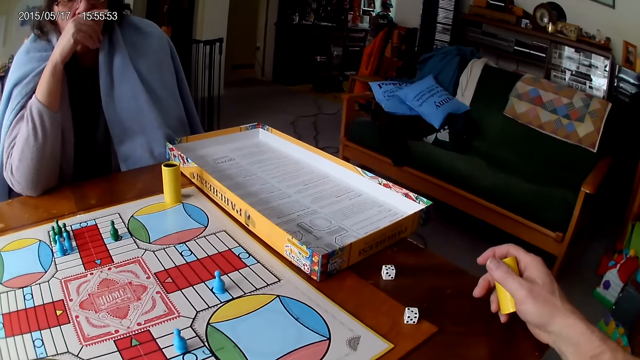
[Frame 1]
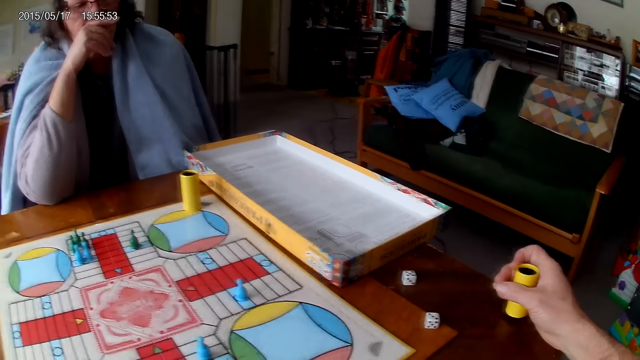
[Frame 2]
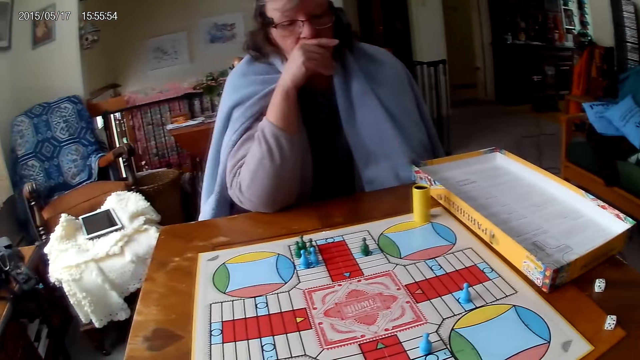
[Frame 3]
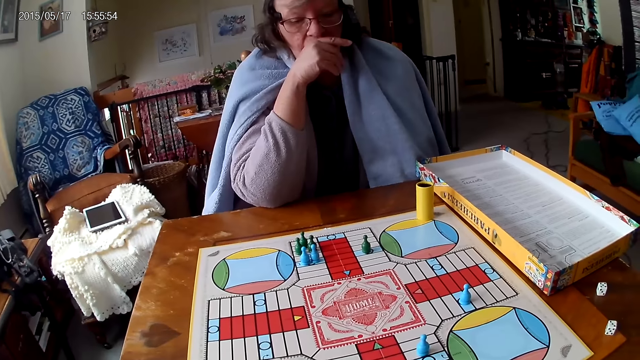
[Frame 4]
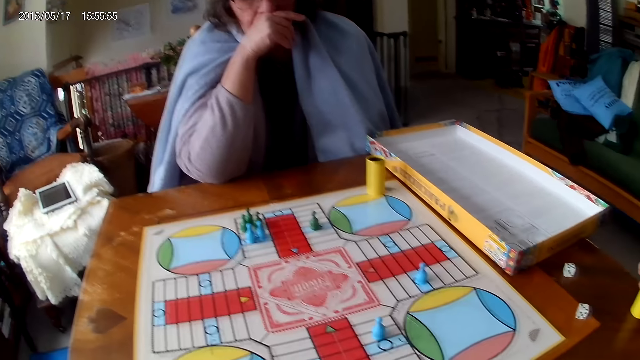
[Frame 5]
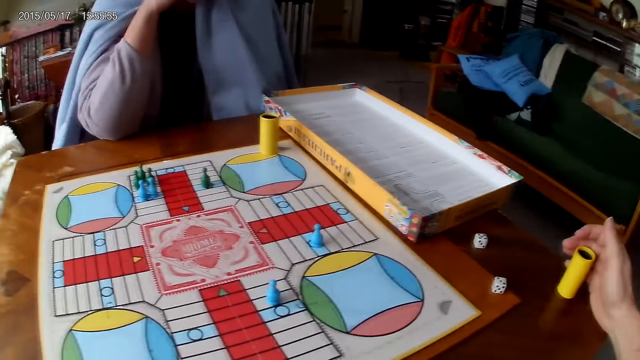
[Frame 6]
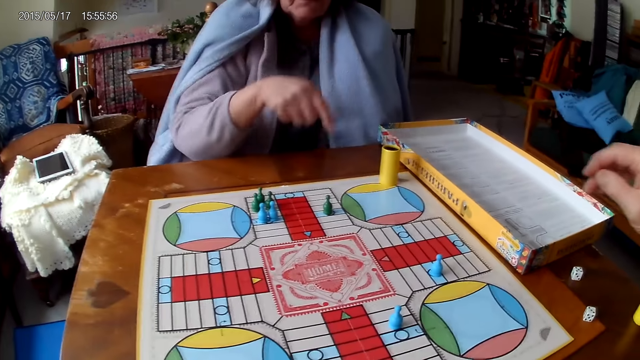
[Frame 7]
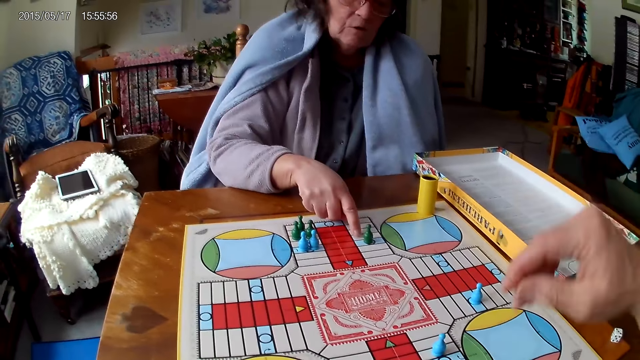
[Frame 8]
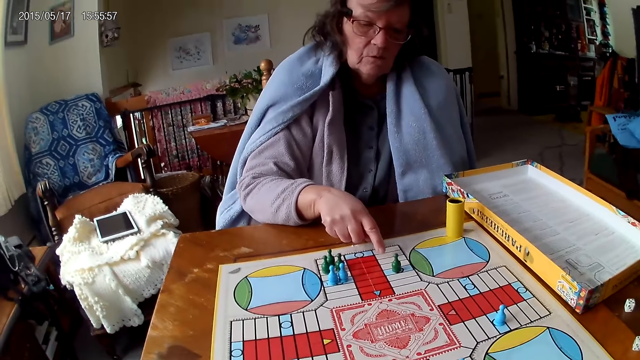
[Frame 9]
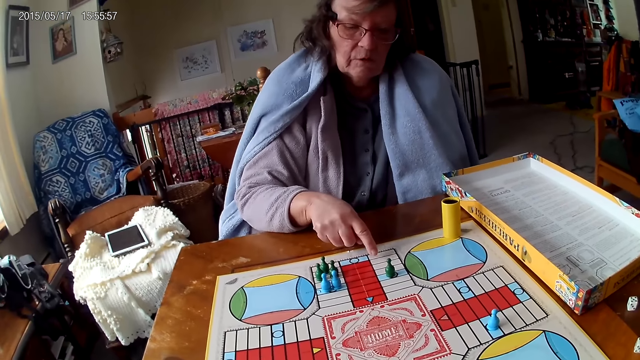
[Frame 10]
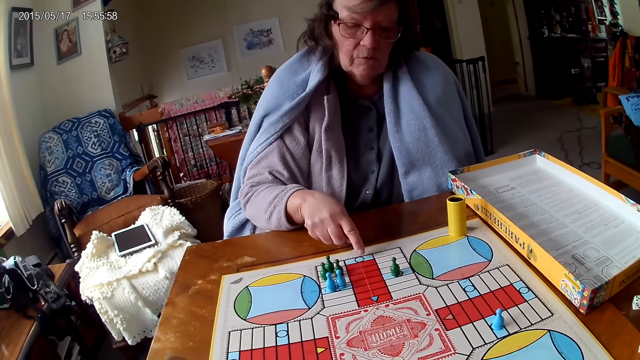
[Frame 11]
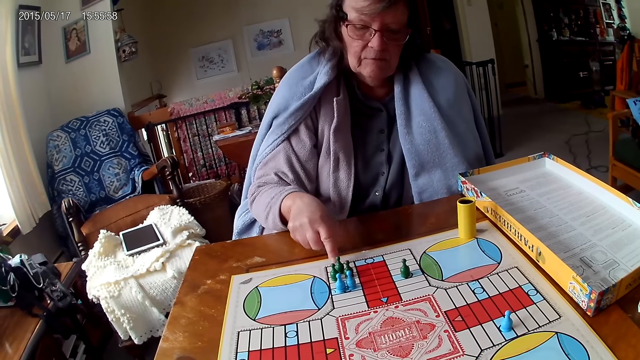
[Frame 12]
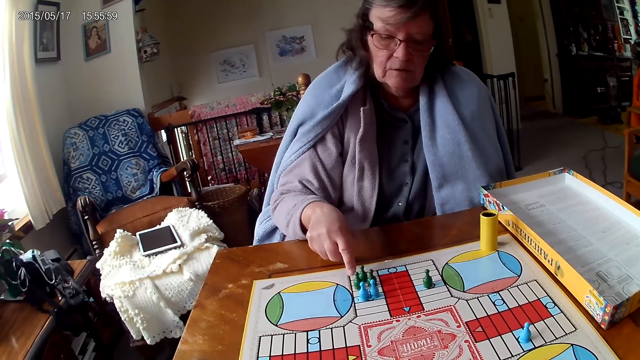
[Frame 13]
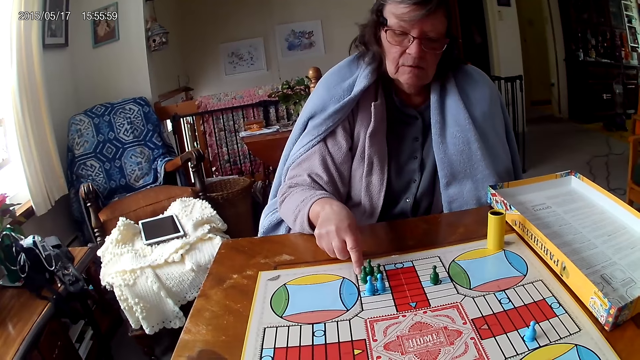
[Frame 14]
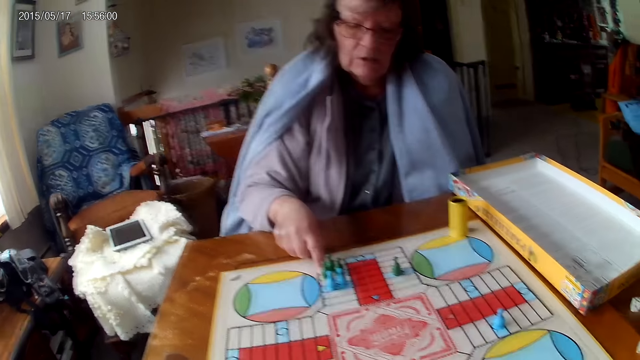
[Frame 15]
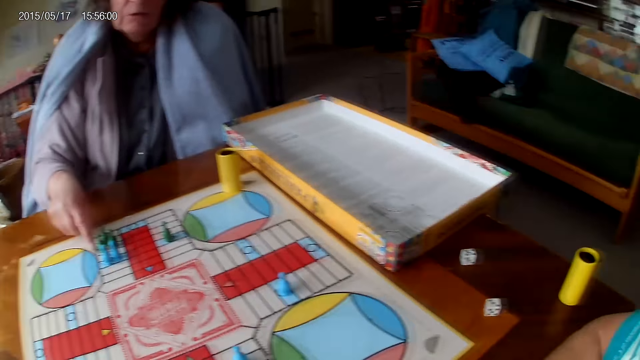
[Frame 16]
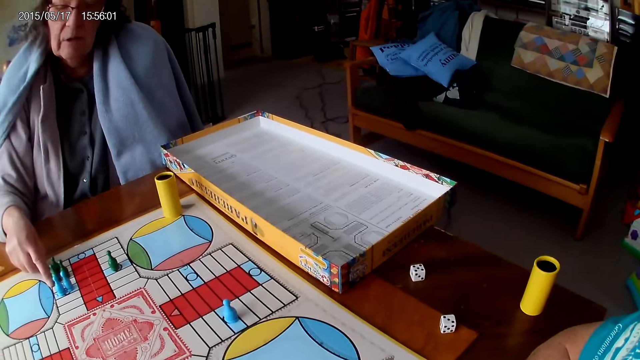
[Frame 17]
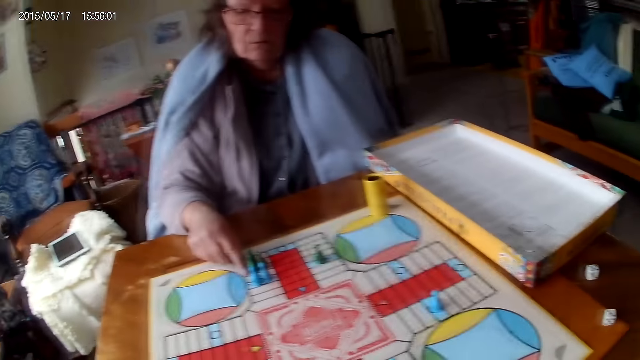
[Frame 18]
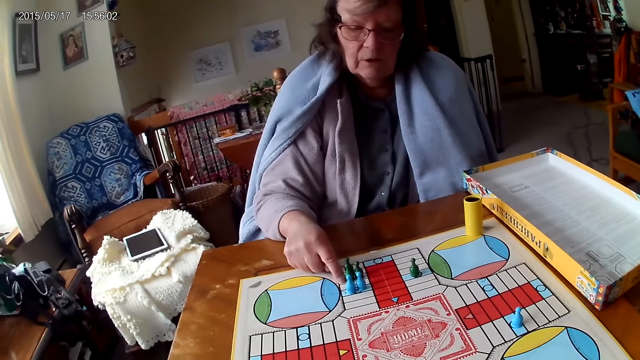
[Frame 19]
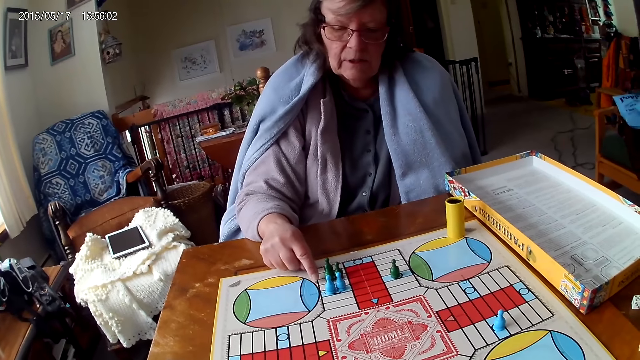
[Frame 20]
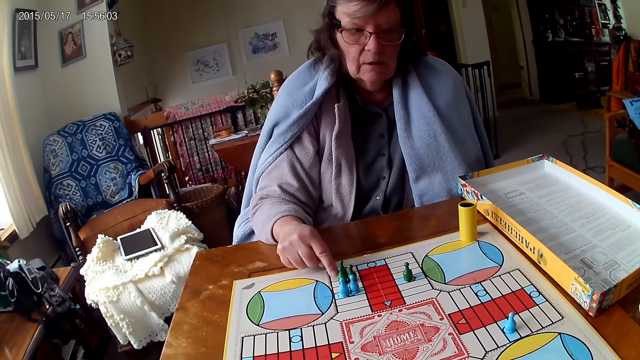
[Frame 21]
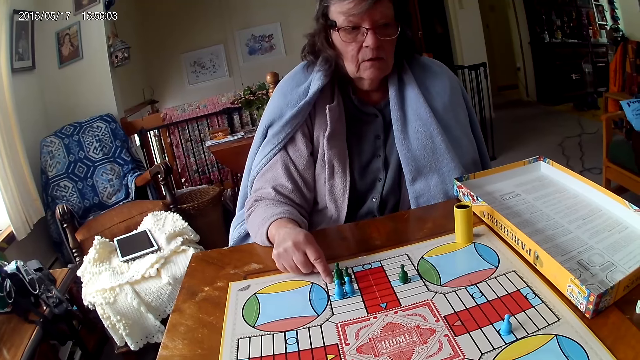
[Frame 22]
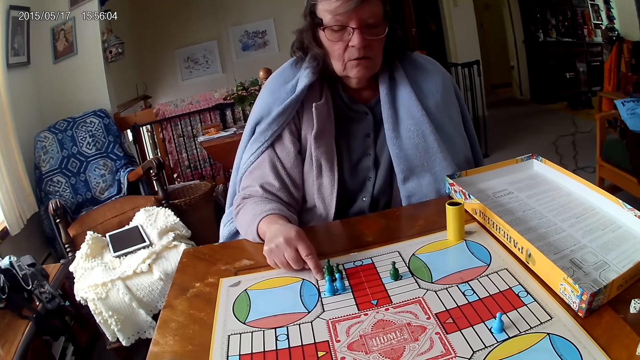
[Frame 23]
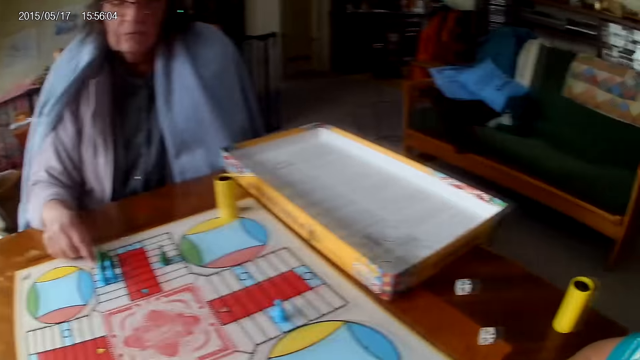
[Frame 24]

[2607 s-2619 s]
The camera wearer drops his container on the table with his right hand. The woman counts boxes on the Ludo board with her right hand.

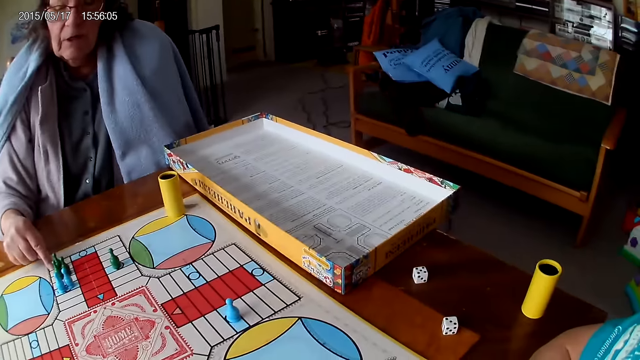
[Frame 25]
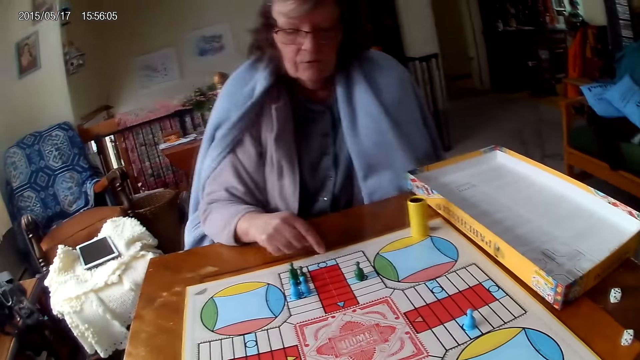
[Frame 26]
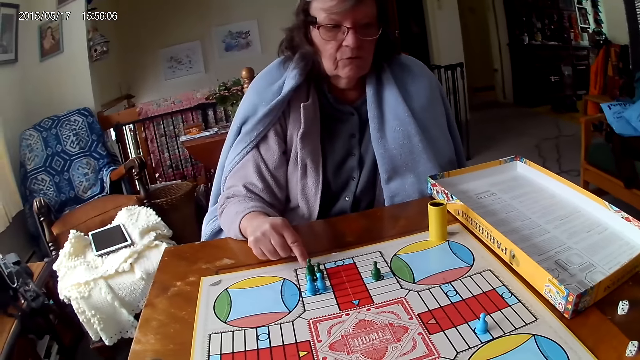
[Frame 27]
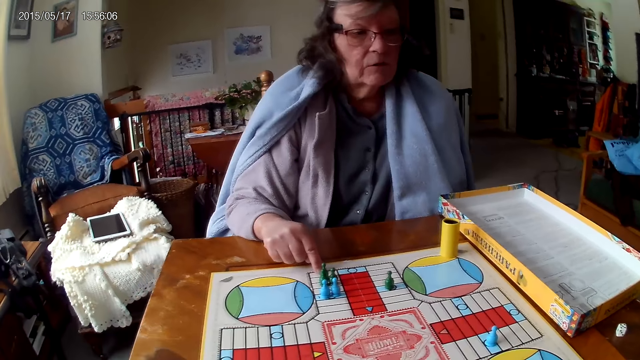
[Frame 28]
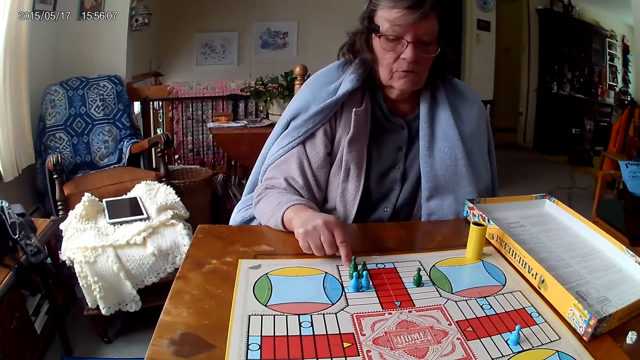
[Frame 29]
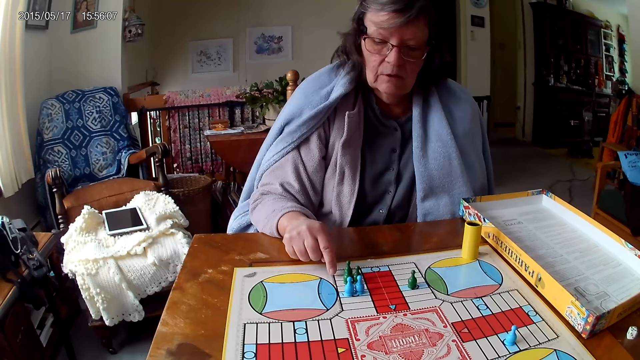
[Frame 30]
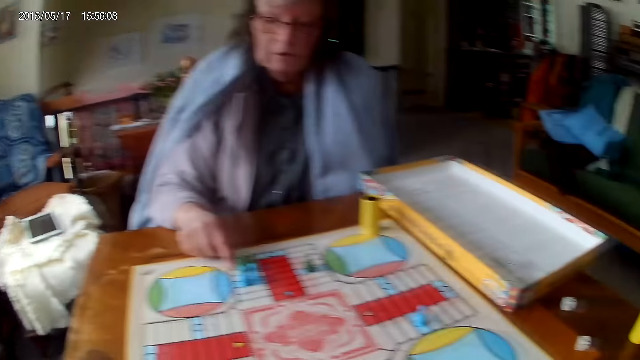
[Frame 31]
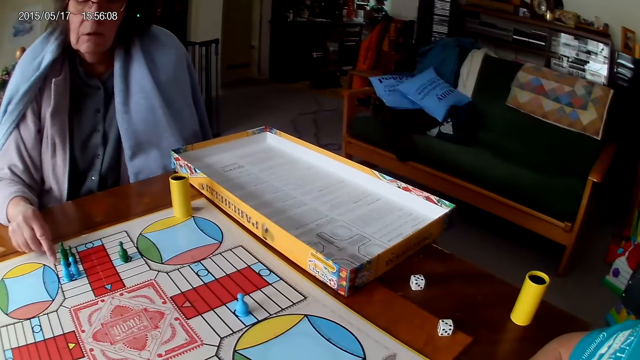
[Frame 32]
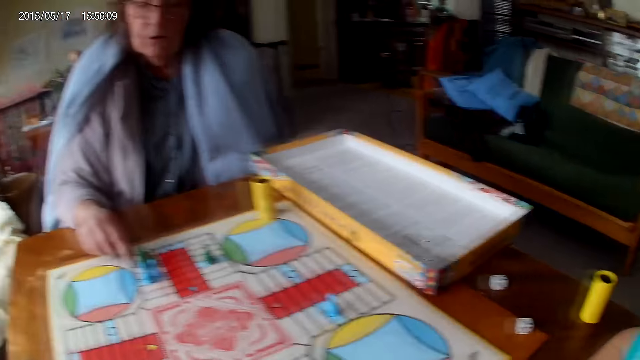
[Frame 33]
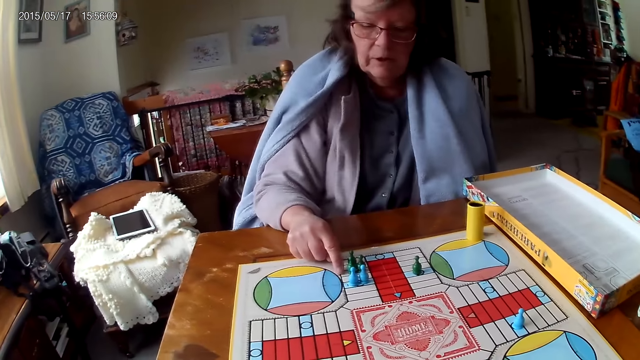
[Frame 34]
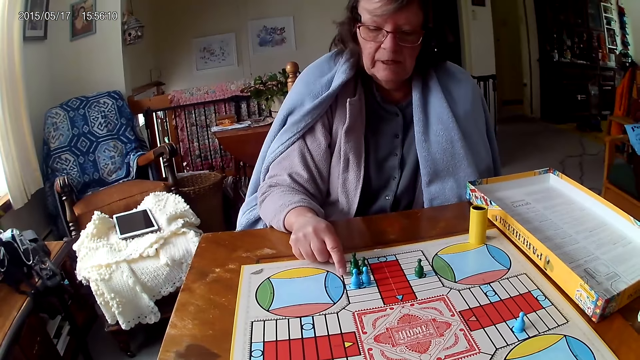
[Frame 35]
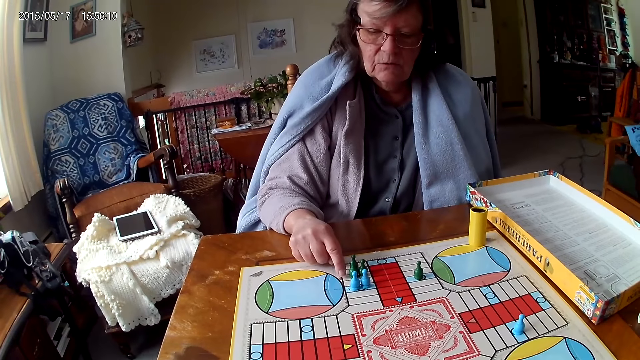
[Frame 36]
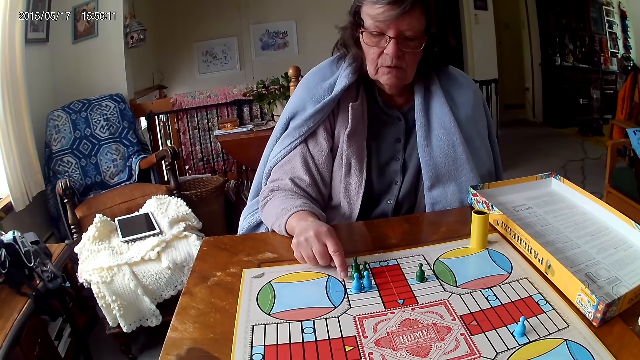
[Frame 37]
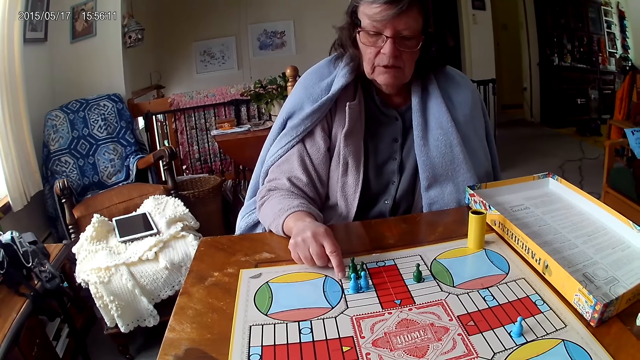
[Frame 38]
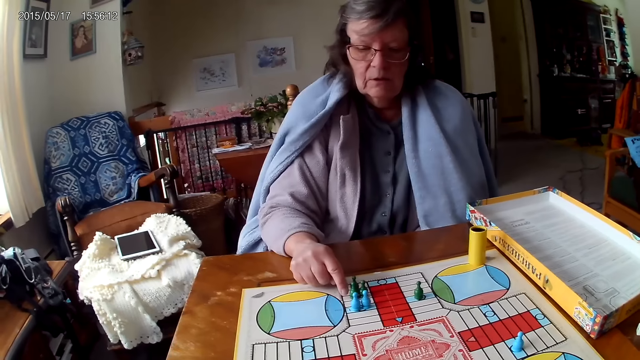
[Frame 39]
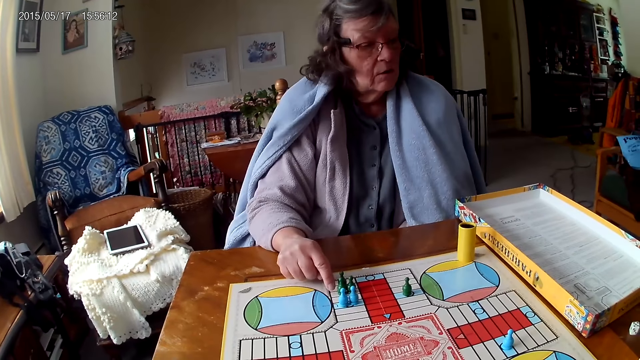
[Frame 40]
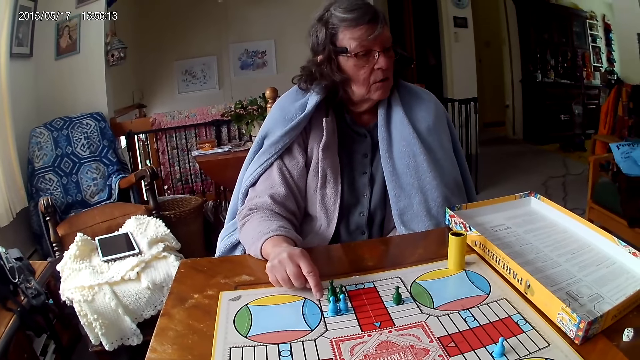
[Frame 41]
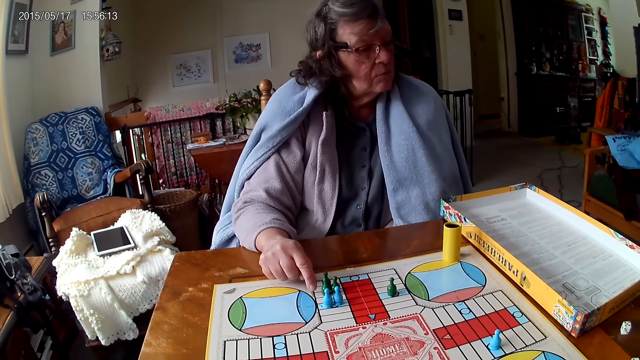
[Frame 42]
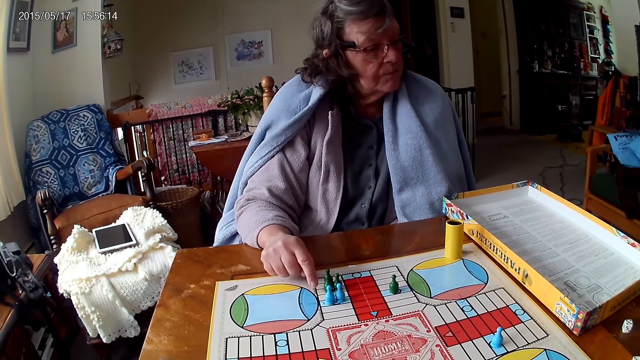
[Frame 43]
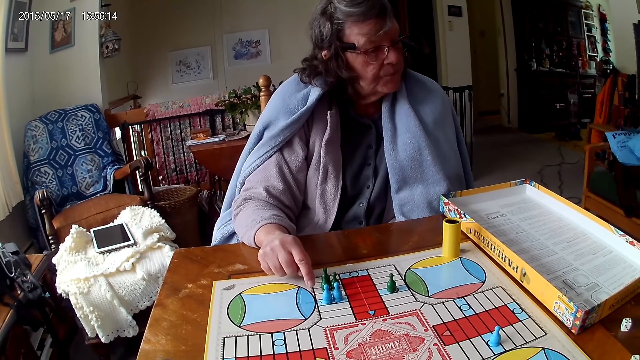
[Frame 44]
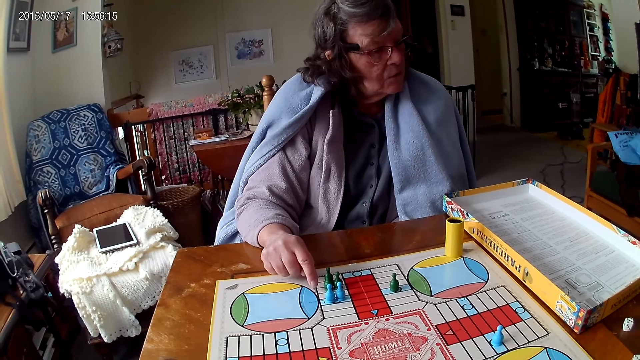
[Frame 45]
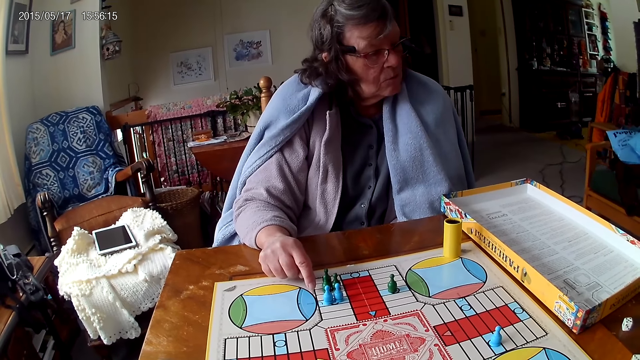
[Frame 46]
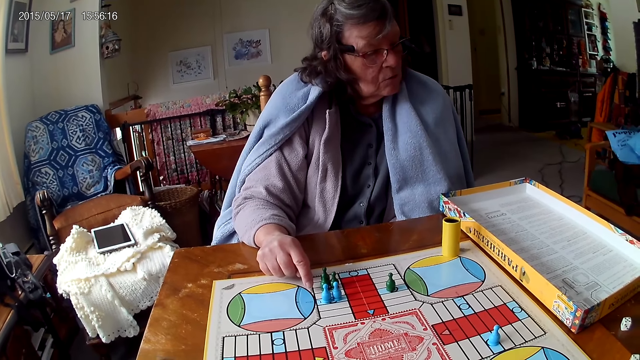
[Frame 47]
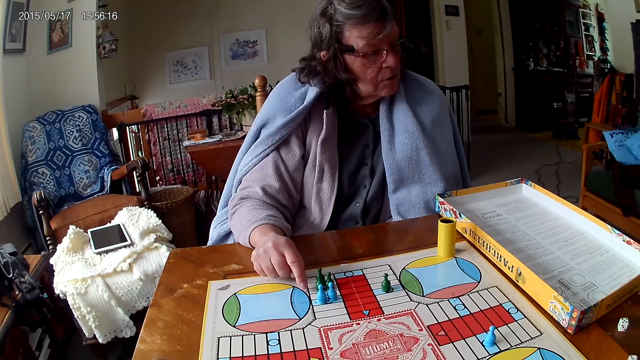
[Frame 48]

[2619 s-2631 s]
The woman reads the manual.
